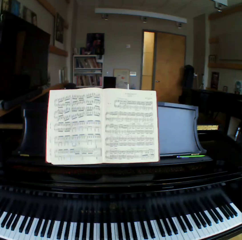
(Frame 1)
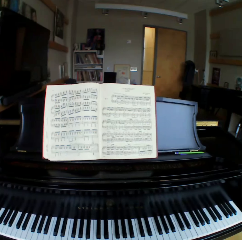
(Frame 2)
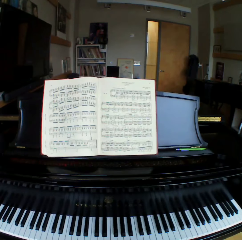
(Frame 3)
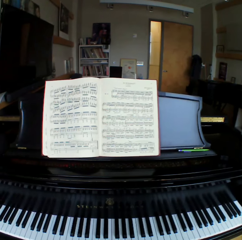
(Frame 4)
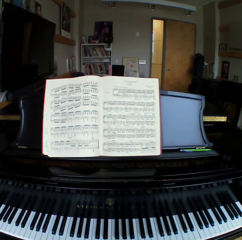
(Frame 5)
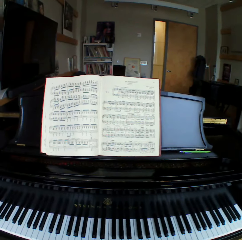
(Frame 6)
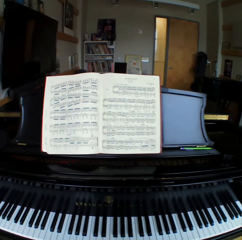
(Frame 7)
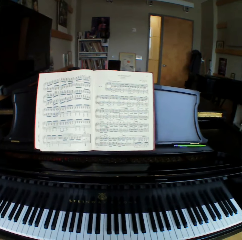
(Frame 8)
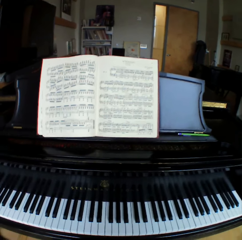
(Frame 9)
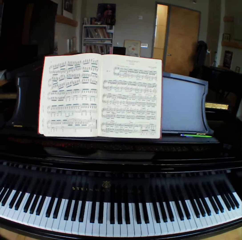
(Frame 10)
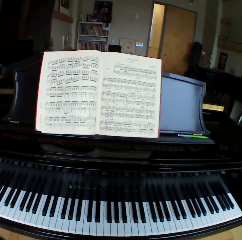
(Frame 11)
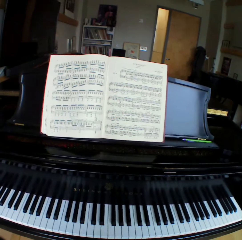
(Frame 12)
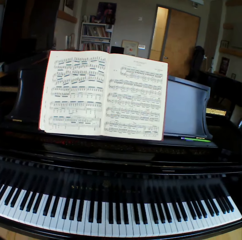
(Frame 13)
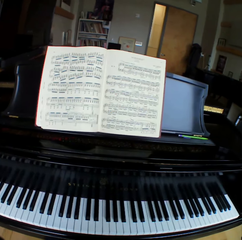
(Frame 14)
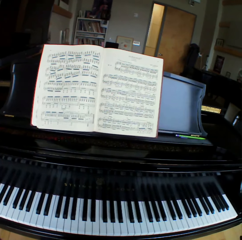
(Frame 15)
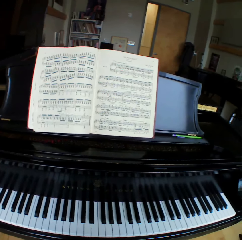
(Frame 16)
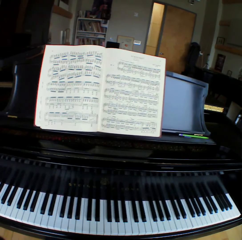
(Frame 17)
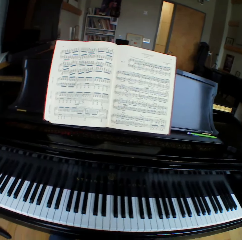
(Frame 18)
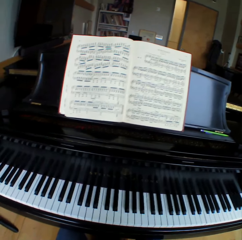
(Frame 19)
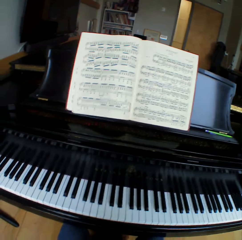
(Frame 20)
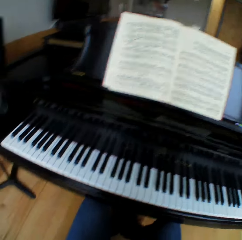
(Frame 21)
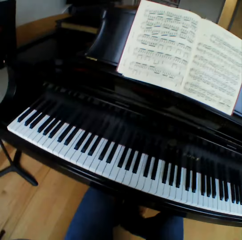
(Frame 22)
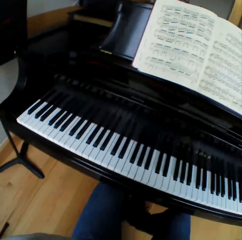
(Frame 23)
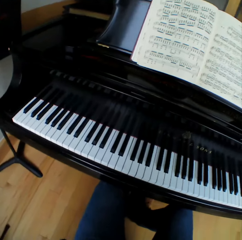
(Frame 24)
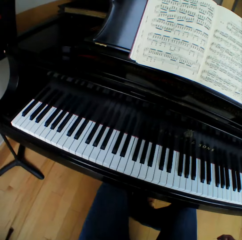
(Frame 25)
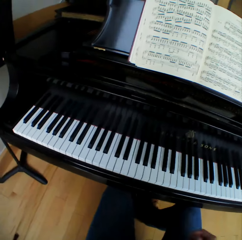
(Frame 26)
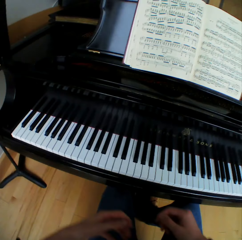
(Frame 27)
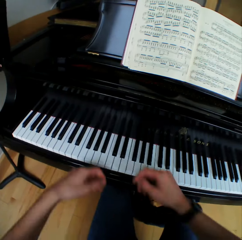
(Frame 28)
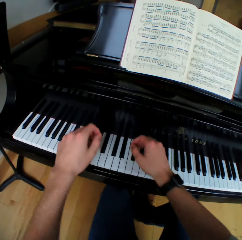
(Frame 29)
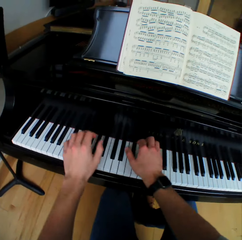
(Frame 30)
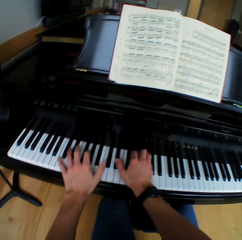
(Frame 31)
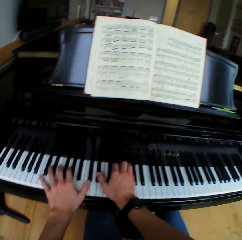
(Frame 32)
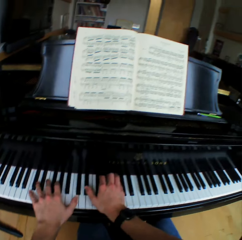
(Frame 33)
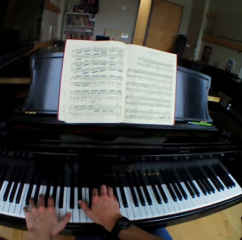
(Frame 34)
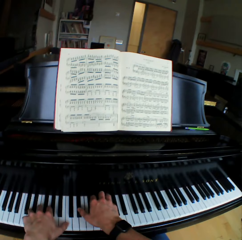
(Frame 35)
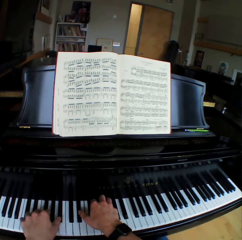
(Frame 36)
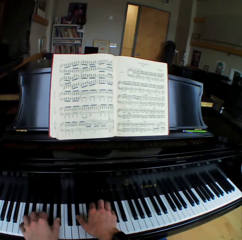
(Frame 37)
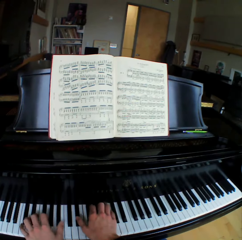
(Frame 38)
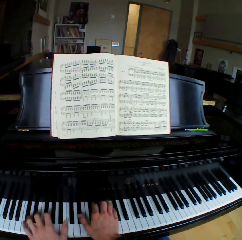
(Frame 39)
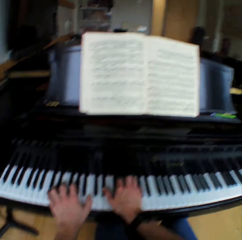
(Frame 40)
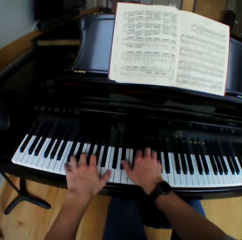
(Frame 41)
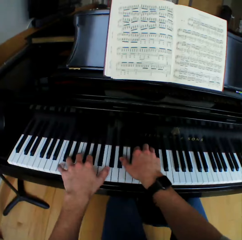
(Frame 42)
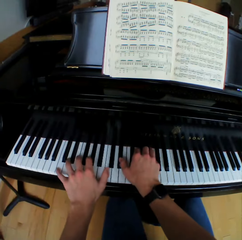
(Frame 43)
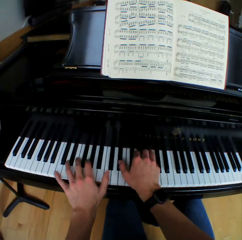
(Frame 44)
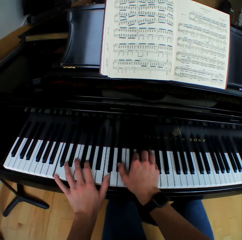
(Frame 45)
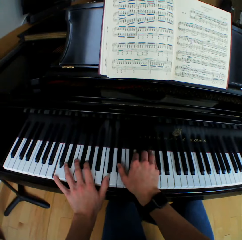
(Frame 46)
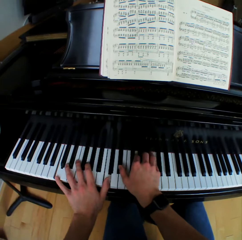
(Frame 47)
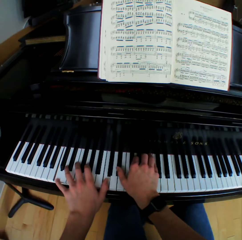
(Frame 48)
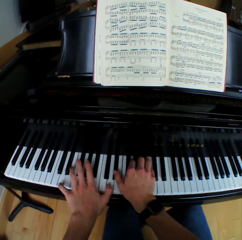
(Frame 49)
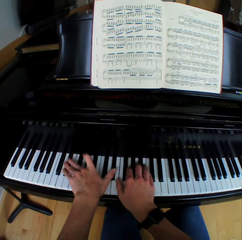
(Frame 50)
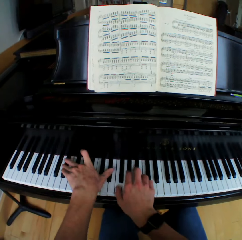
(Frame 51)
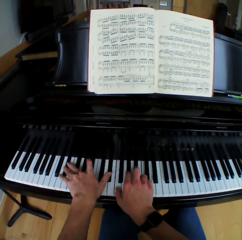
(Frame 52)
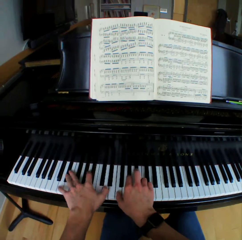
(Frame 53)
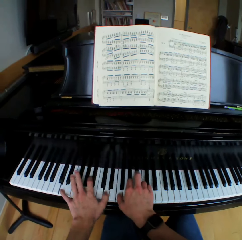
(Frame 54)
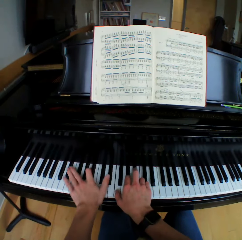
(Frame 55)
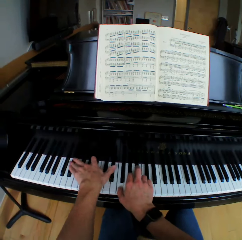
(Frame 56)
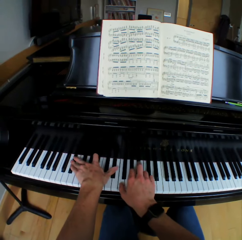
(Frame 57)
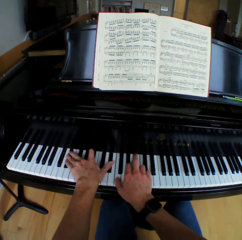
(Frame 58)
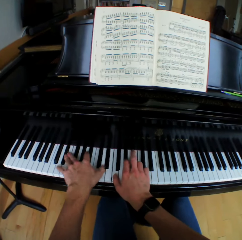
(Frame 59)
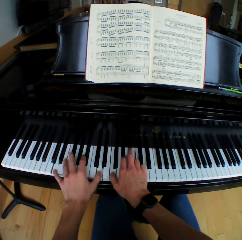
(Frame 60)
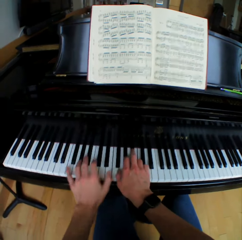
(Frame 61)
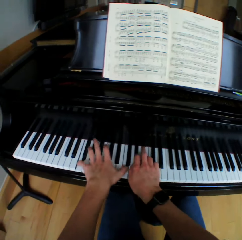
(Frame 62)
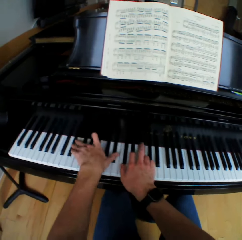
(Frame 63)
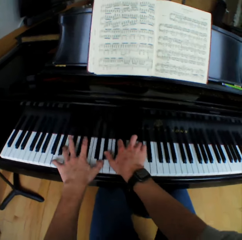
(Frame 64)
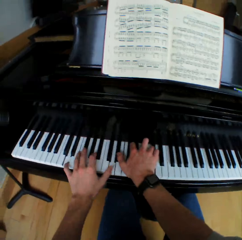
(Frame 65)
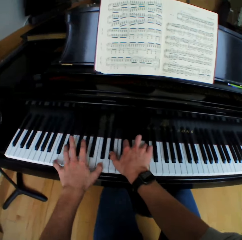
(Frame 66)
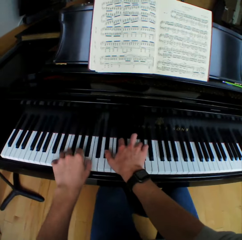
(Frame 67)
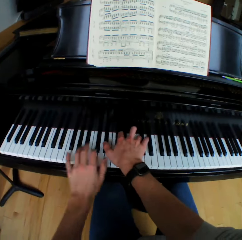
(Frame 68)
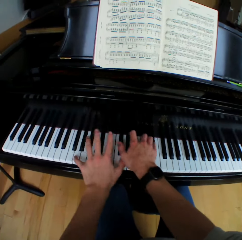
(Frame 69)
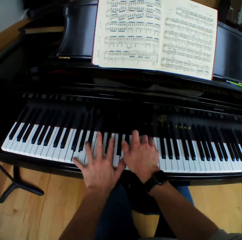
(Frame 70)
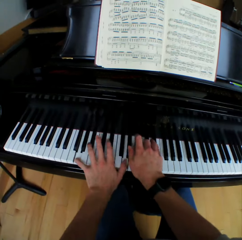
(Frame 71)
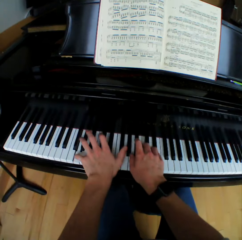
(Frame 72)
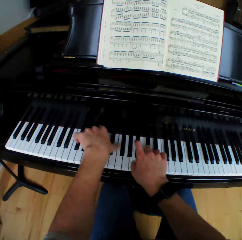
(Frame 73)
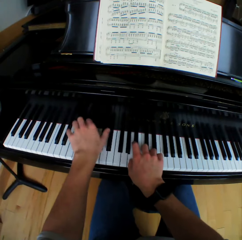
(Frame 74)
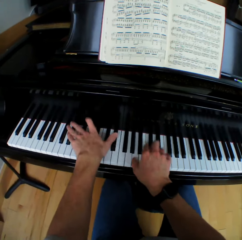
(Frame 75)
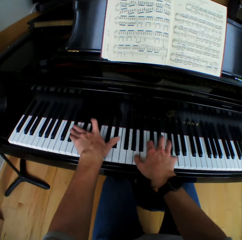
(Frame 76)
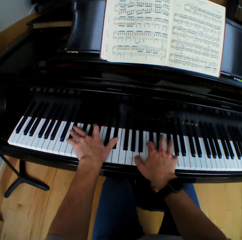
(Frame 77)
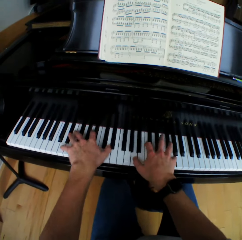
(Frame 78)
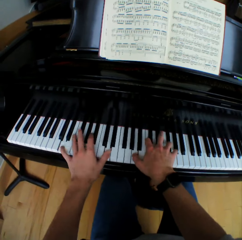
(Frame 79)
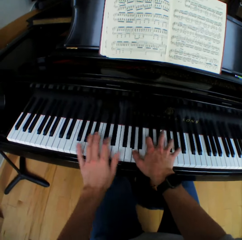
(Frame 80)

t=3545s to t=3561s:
The camera wearer looks around. They place both hands on the piano, lift both hands, and play a chord on the piano with both hands.

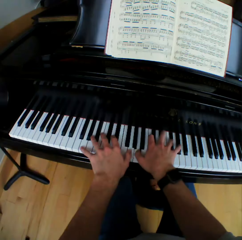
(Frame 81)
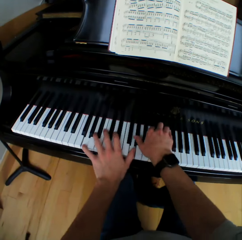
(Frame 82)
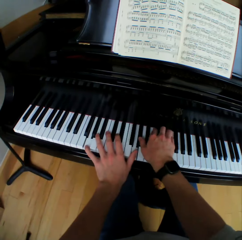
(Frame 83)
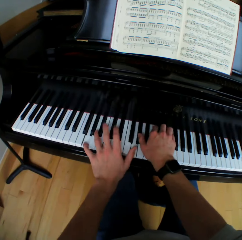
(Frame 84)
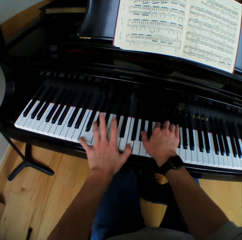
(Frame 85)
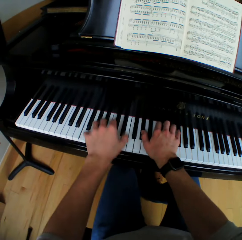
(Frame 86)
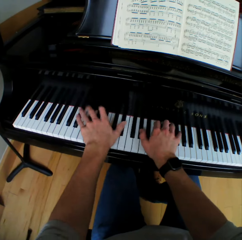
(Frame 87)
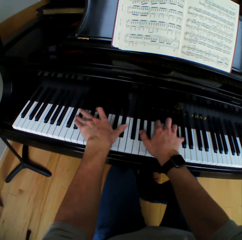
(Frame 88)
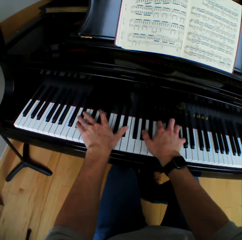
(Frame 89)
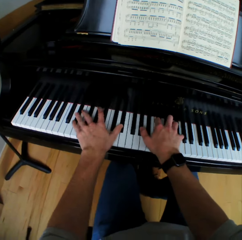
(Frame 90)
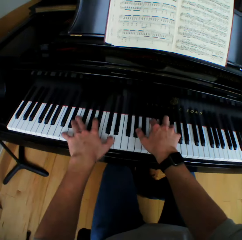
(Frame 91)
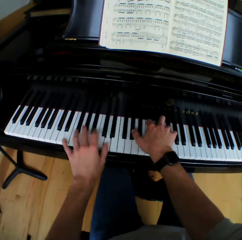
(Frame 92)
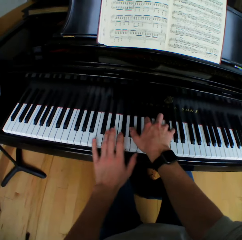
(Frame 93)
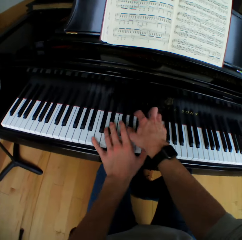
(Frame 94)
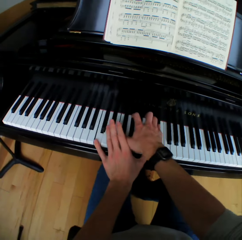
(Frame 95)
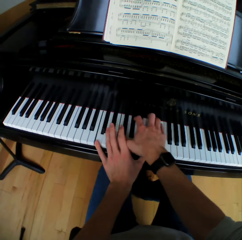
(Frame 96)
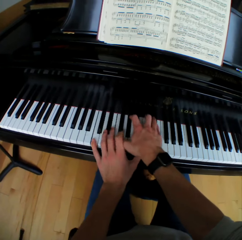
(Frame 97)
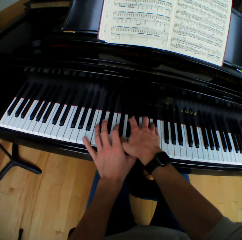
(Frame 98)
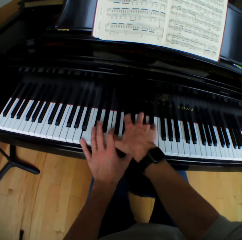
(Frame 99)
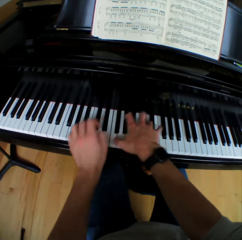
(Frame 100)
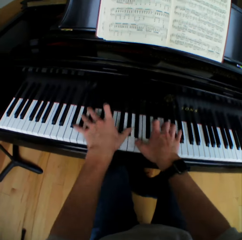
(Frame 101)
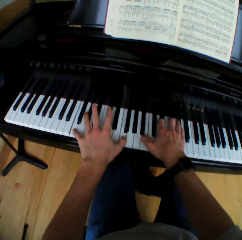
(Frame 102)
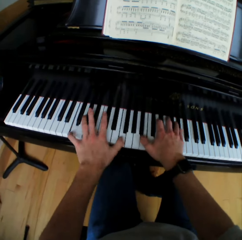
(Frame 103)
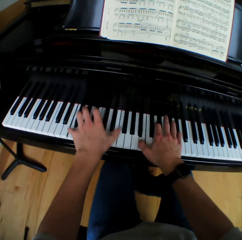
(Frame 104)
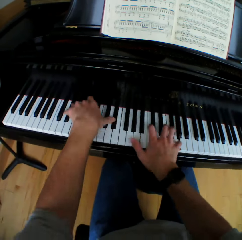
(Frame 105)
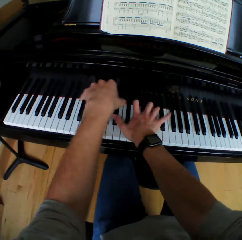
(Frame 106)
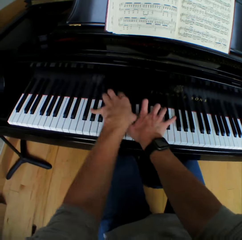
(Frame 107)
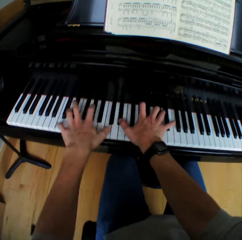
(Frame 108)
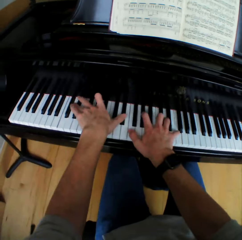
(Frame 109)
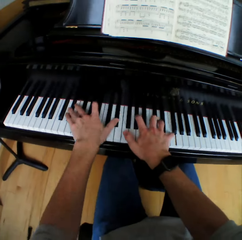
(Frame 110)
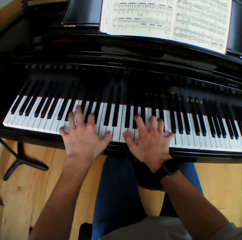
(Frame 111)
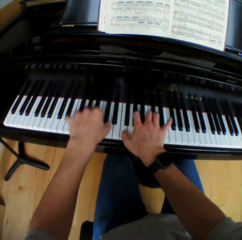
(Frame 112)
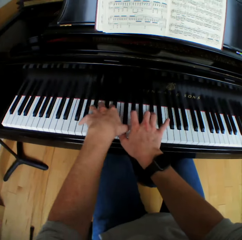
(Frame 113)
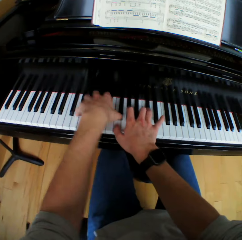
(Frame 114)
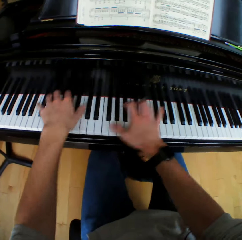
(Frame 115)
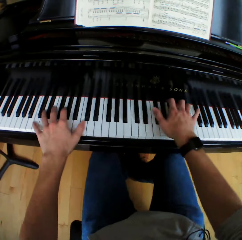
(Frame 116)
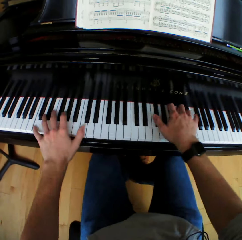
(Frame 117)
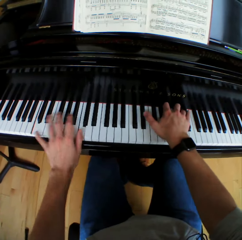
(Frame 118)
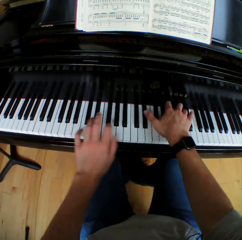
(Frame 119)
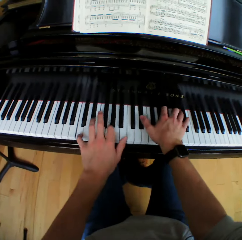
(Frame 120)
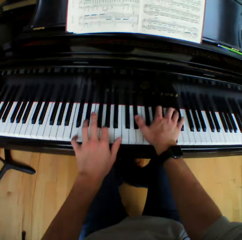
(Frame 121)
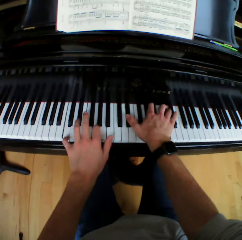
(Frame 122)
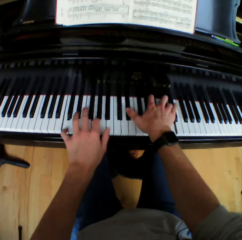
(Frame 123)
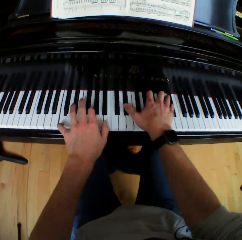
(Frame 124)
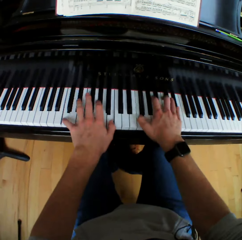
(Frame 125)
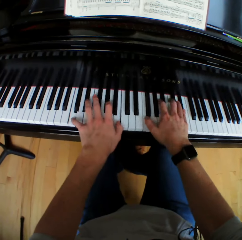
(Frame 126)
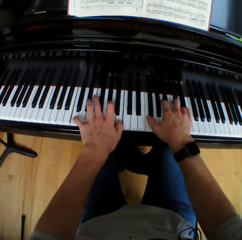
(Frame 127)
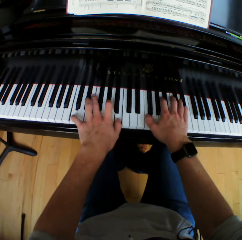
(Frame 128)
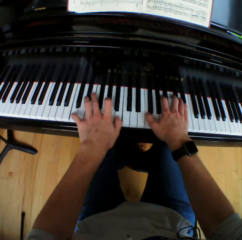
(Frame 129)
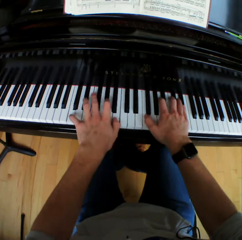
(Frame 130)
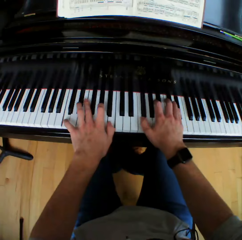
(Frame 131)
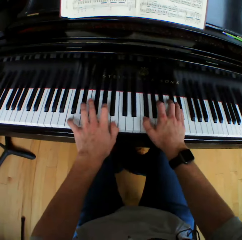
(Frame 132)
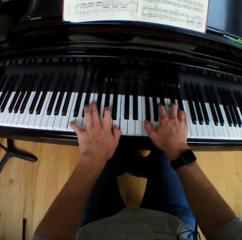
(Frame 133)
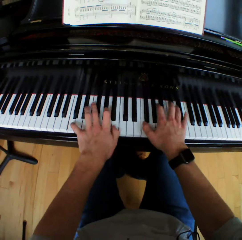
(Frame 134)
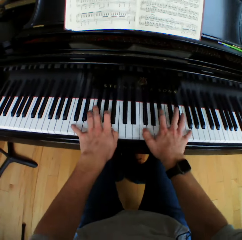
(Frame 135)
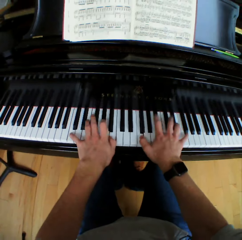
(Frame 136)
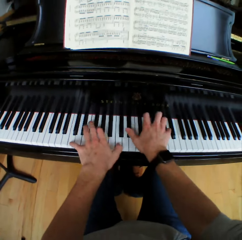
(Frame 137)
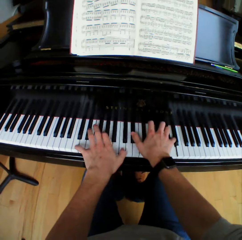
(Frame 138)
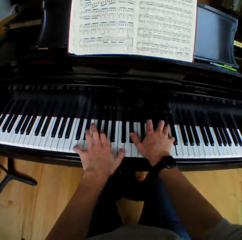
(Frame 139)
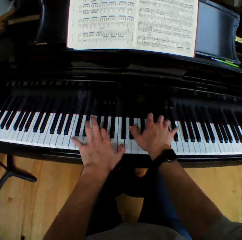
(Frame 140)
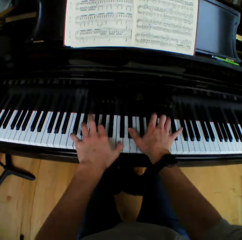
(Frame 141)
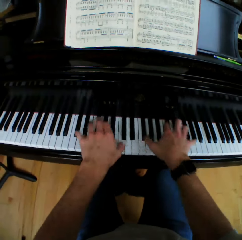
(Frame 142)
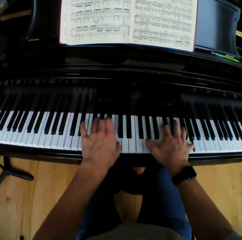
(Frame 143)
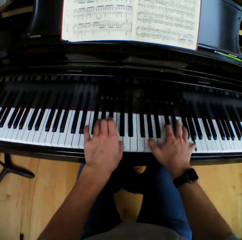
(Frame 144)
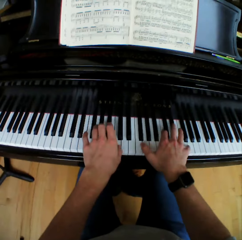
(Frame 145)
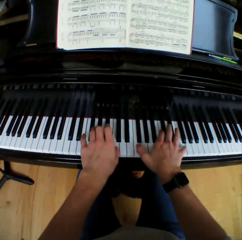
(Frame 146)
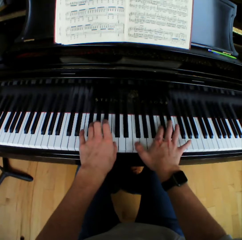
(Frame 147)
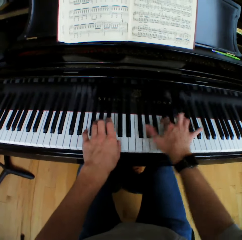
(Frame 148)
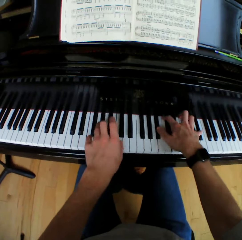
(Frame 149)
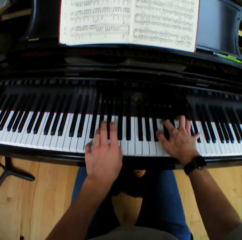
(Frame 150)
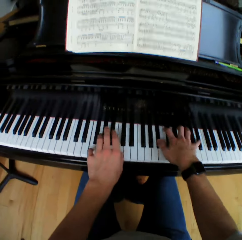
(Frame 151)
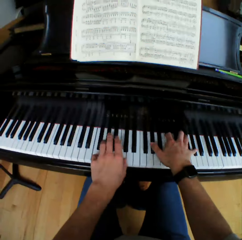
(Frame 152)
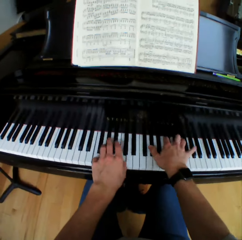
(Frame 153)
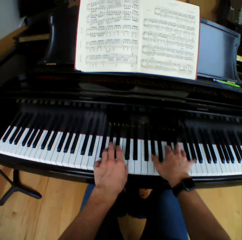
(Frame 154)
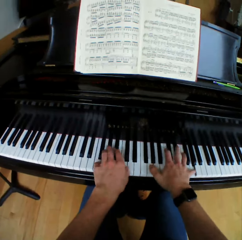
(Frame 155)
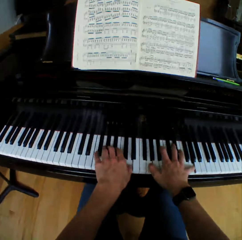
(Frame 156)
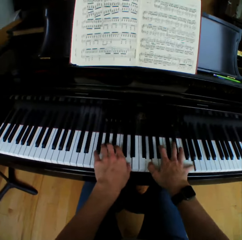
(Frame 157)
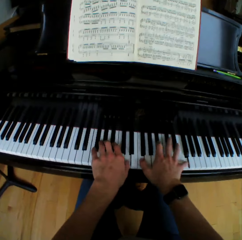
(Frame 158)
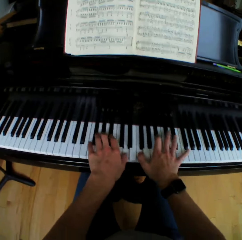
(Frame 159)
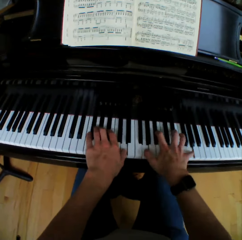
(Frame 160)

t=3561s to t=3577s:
The camera wearer moves the left hand. They play the piano.
